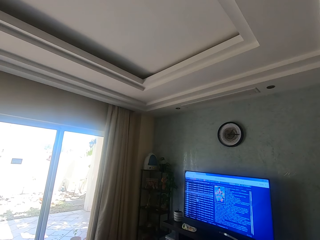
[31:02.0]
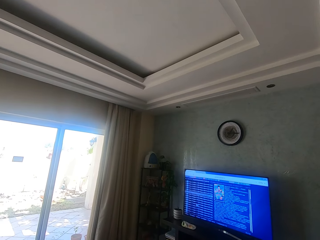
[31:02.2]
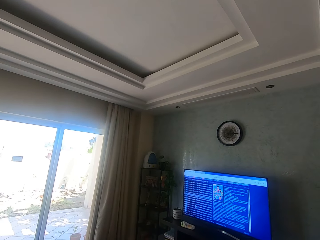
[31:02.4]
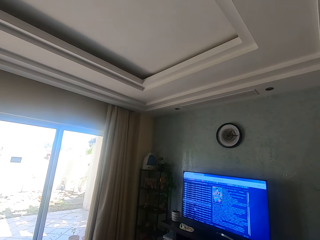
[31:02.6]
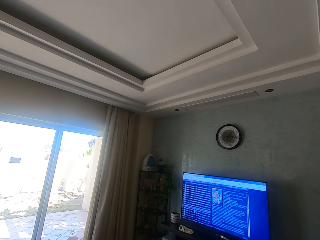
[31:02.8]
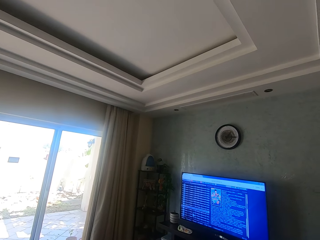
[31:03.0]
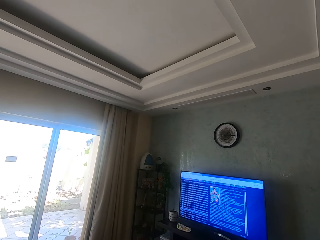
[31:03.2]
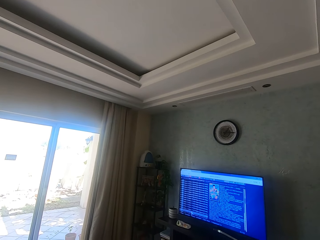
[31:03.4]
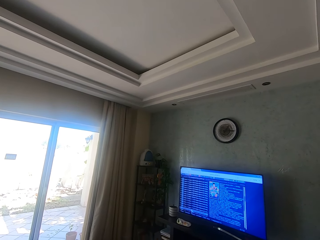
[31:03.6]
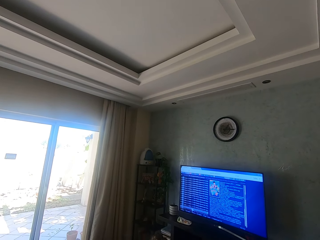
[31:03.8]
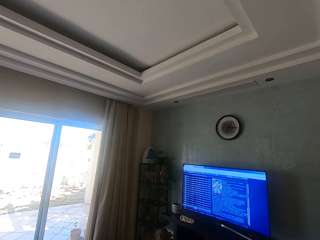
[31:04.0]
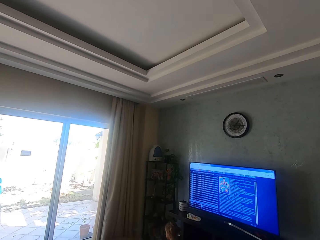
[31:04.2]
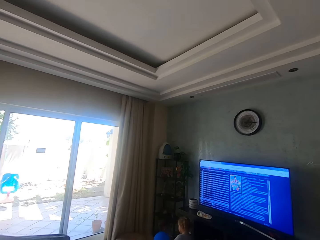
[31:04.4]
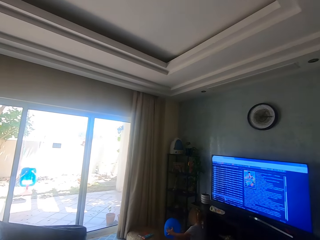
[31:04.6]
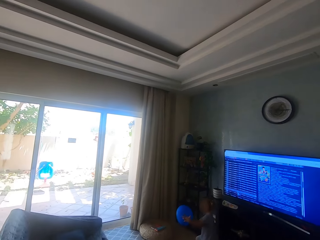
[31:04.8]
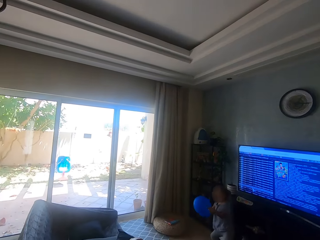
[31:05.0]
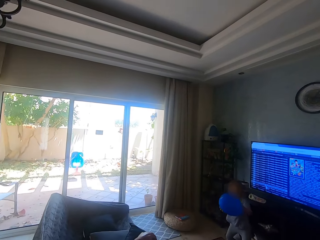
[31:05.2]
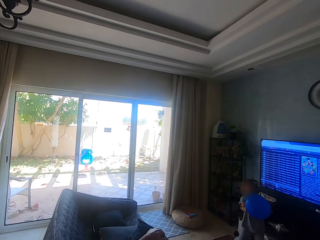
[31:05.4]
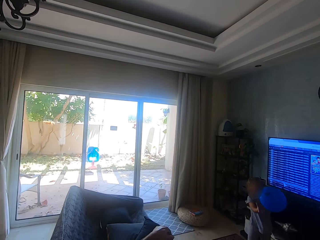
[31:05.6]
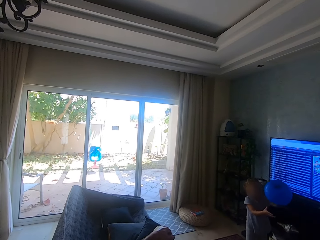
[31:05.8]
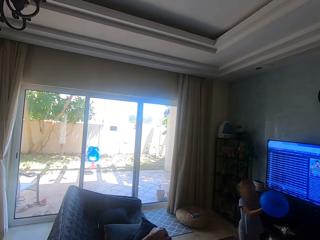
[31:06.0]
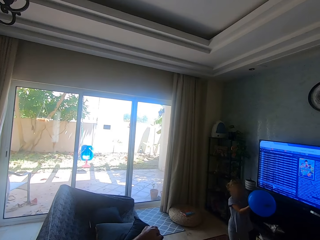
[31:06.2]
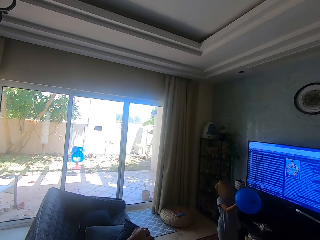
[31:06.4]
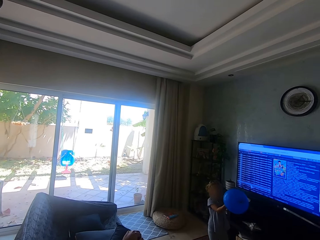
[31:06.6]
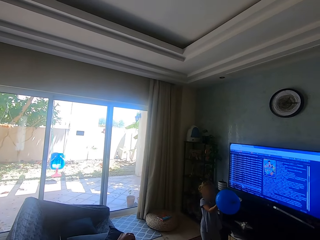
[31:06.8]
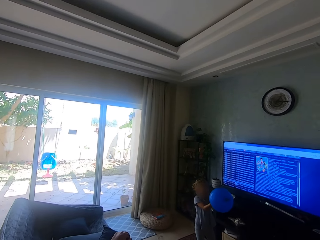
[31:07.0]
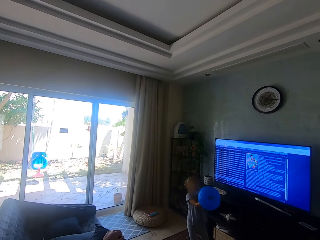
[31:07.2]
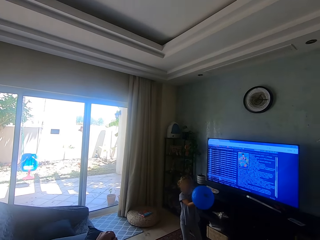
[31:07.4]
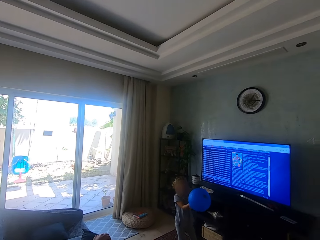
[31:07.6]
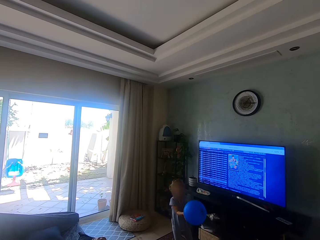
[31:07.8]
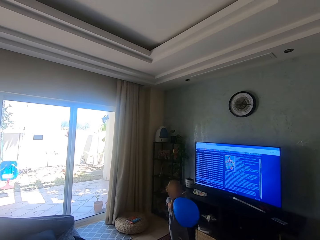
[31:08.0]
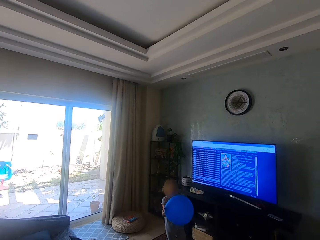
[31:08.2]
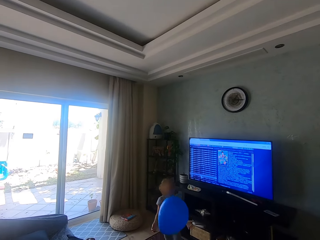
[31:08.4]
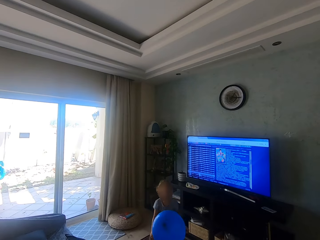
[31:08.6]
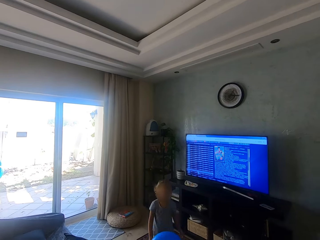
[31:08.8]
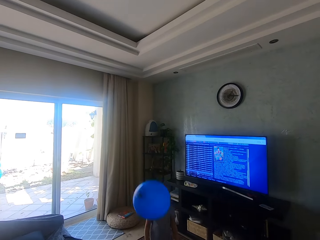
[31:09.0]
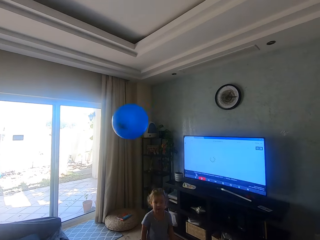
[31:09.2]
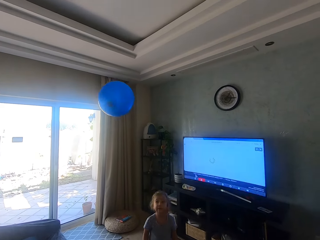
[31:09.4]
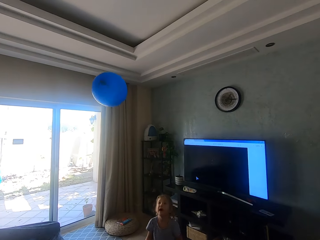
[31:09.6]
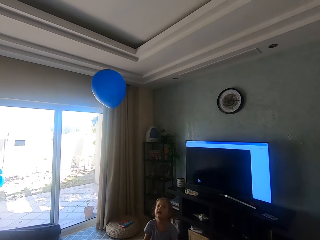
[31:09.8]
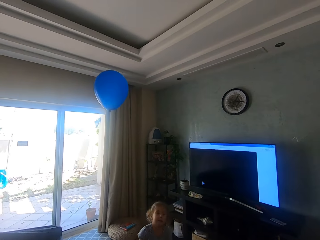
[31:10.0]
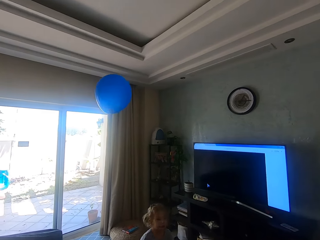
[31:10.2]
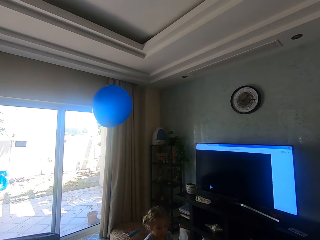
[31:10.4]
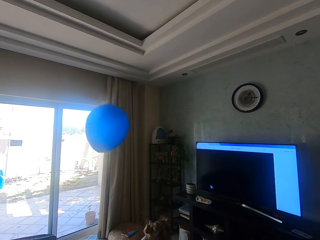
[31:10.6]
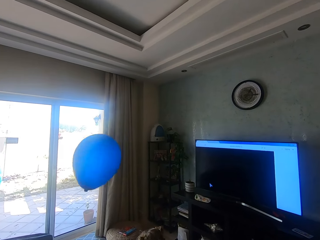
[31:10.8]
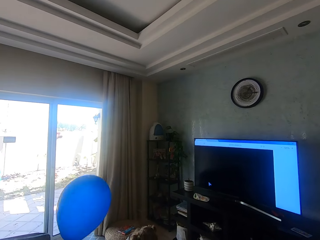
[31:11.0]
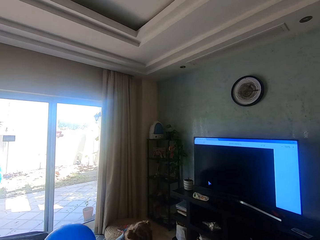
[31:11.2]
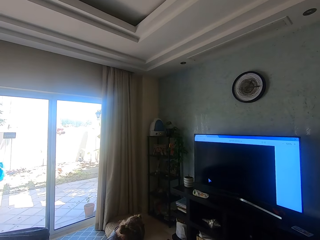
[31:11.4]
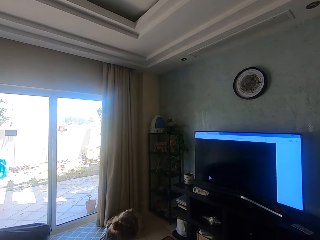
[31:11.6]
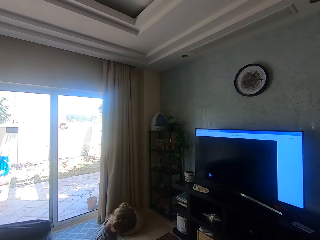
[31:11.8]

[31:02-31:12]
A girl stands up. A man relaxes on a couch. The girl plays with a balloon, holds the balloon and throws the balloon down. The girl walks around.

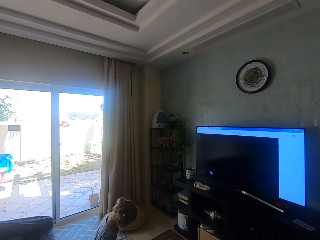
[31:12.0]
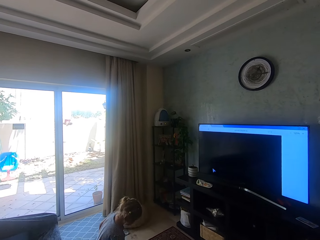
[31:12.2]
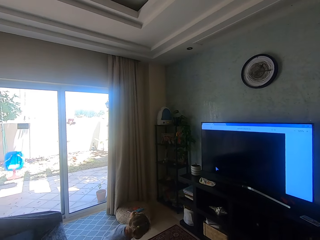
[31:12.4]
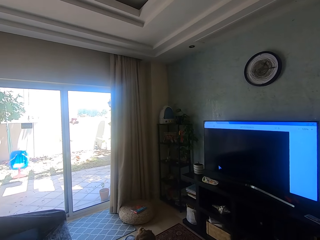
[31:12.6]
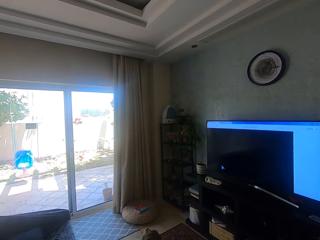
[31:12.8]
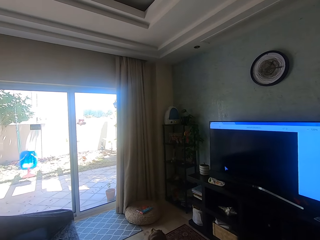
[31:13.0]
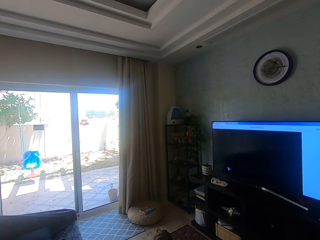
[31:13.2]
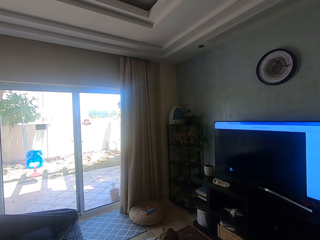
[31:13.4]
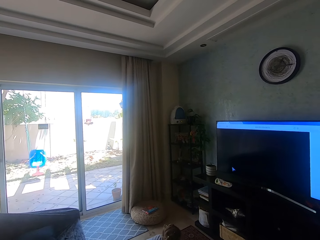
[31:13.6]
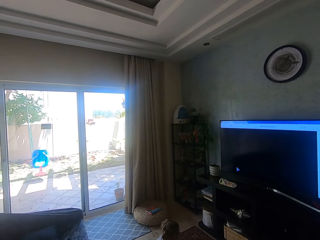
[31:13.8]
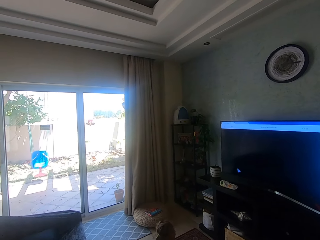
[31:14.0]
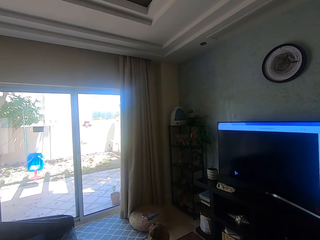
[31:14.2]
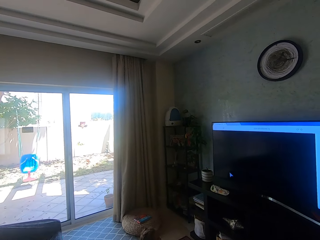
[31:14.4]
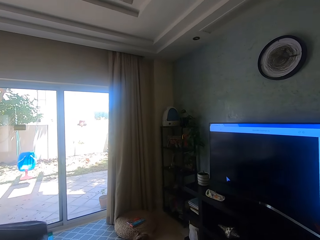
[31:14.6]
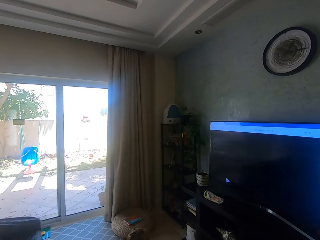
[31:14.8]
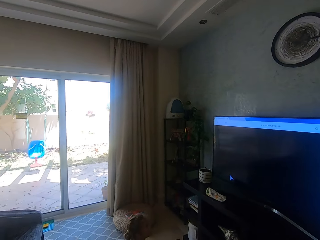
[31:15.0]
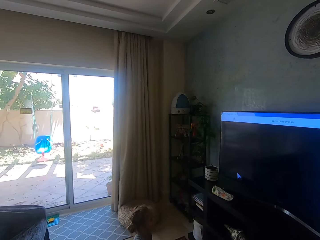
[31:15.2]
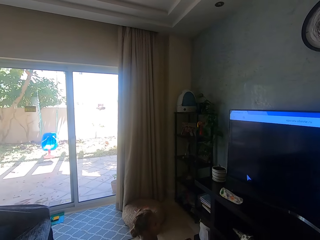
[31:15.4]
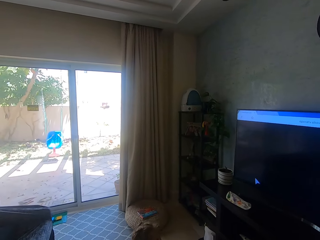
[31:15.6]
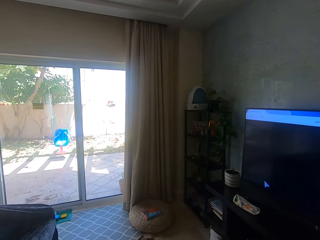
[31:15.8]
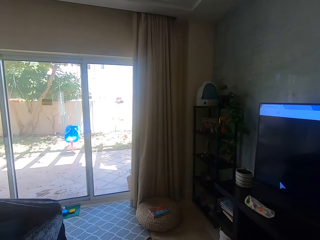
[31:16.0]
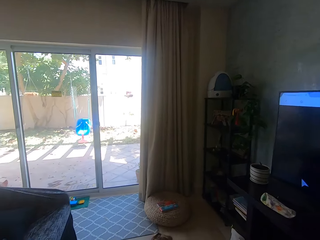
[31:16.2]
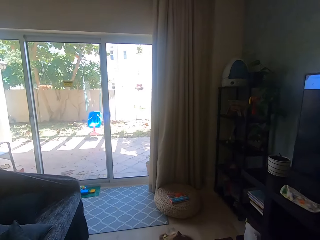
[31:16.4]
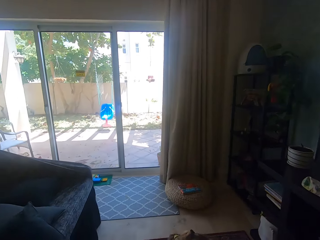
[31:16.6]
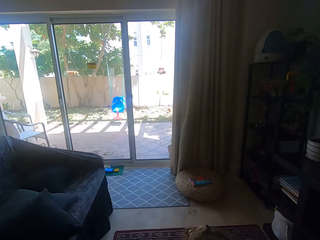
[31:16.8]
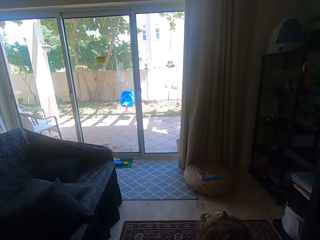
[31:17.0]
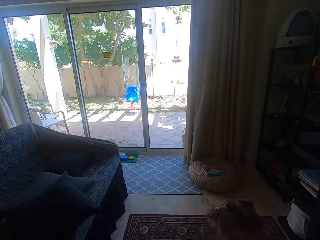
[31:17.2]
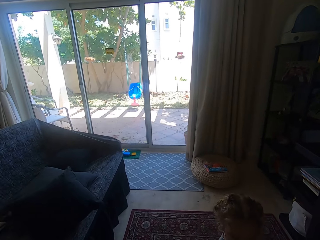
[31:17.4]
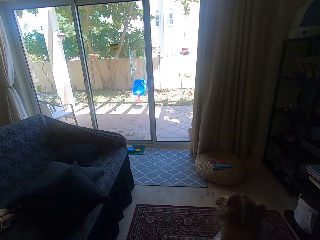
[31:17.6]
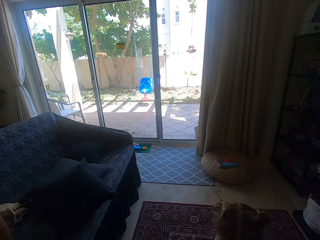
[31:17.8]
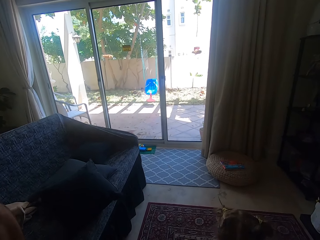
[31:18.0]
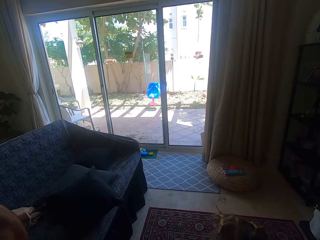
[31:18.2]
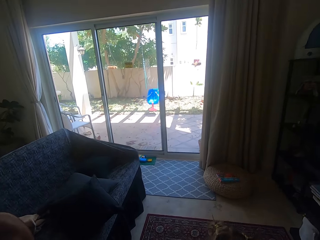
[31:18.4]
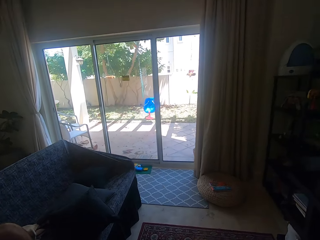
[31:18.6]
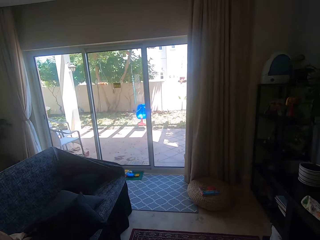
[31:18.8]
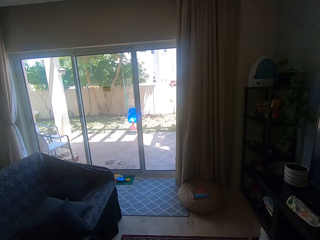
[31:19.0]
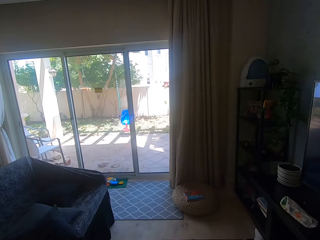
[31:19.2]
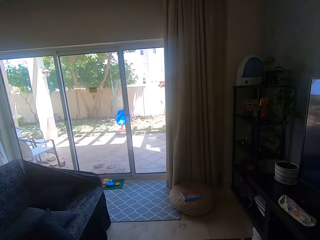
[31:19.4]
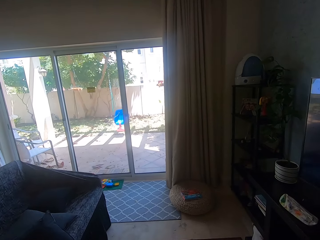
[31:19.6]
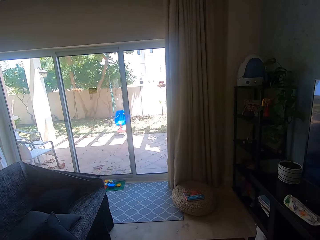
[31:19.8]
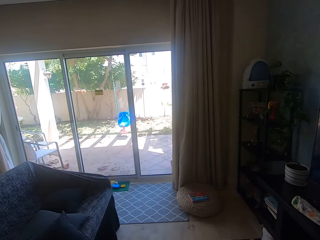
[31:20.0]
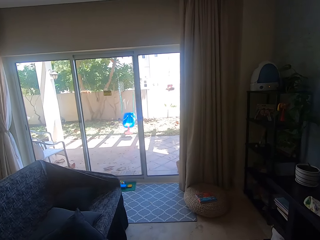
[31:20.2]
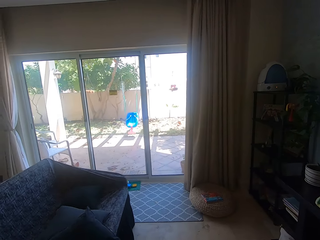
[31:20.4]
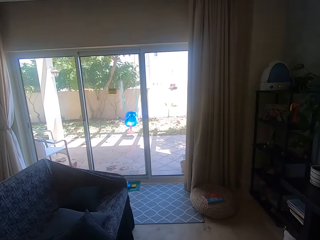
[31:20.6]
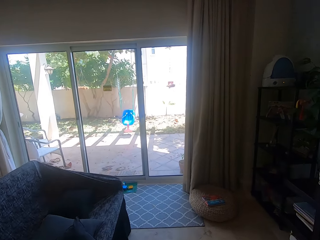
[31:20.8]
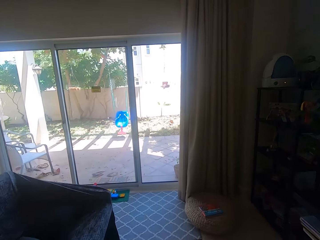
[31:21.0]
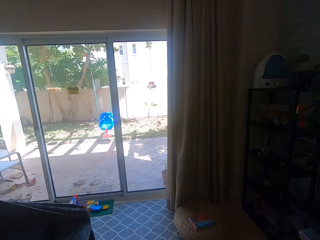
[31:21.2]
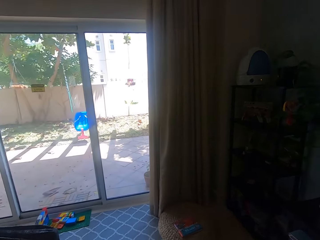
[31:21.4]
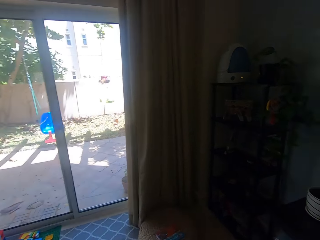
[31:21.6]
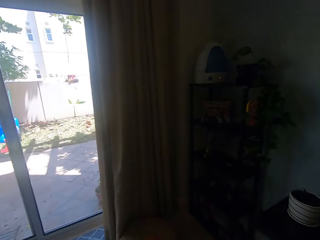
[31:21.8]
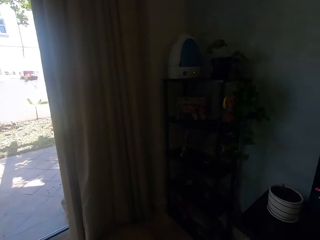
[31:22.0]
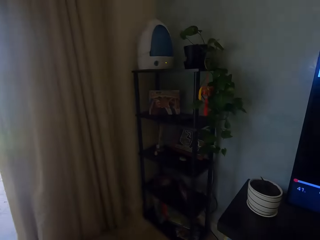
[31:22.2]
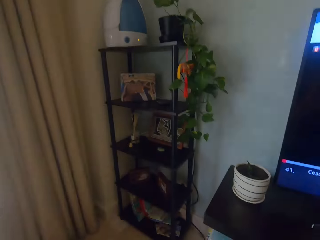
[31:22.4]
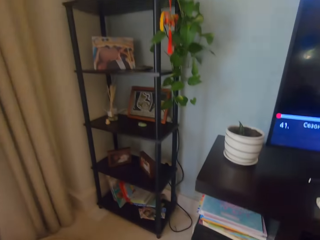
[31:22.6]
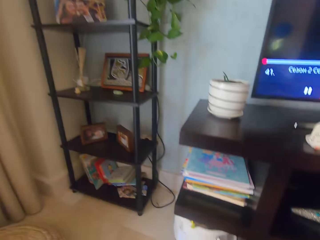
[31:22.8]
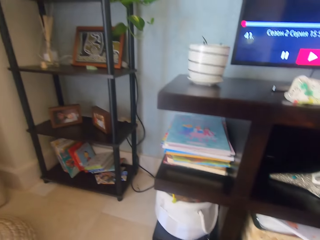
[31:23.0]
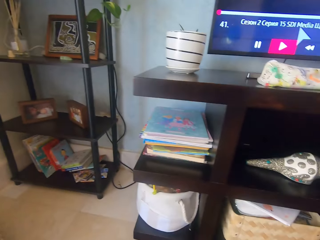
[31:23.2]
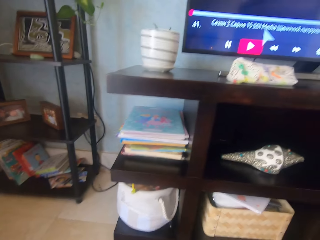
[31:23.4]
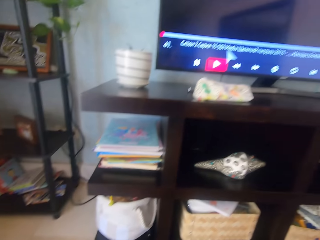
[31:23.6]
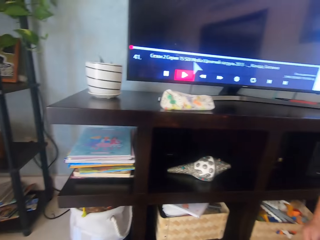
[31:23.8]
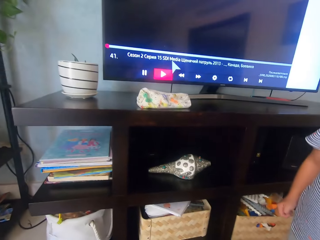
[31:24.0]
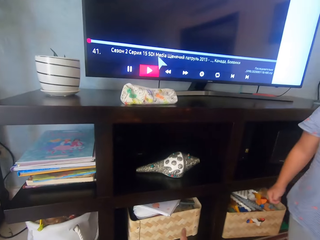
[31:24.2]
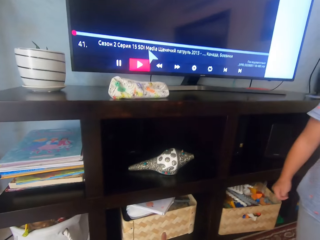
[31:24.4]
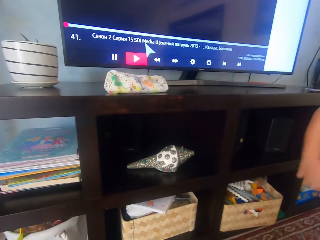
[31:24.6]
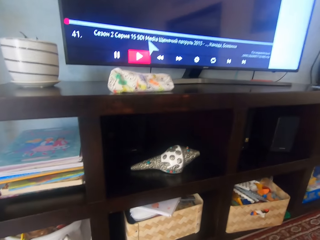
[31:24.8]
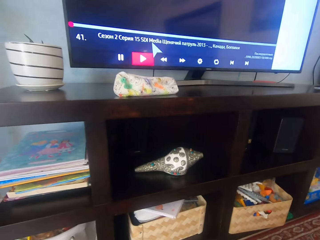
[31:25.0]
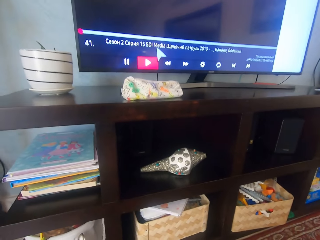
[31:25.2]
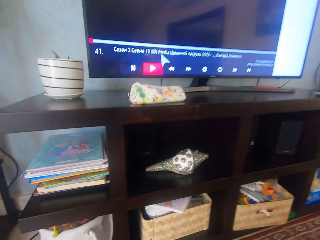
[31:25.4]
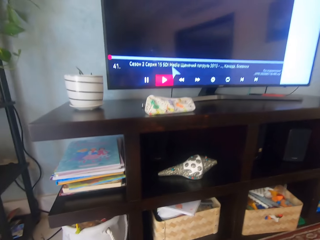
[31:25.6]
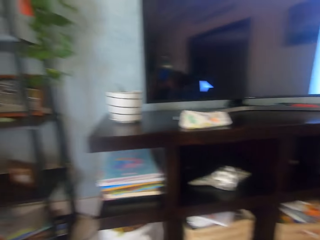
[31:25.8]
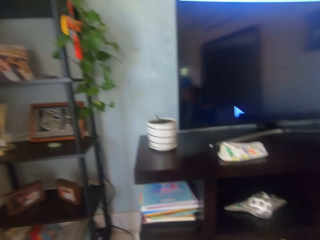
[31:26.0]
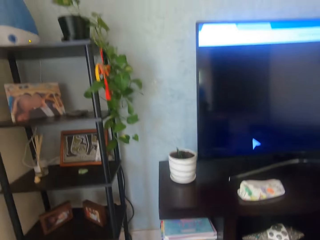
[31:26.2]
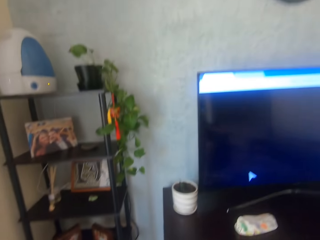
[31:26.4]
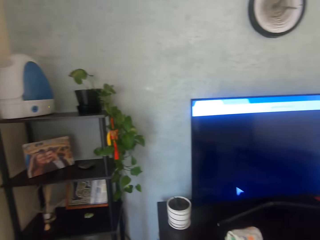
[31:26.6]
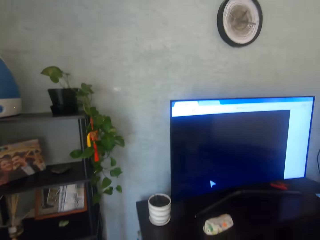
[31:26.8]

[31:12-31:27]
A girl squats. The camera wearer stands in the house. They walk around in the house. The girl moves around. The camera wearer looks around. A man relaxes on a couch. The camera wearer walks around, looks around and bows down. The girl walks around.
